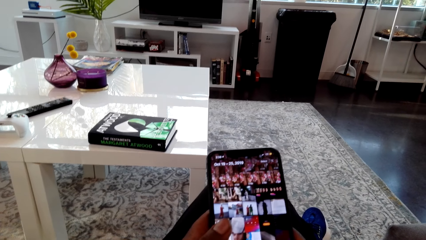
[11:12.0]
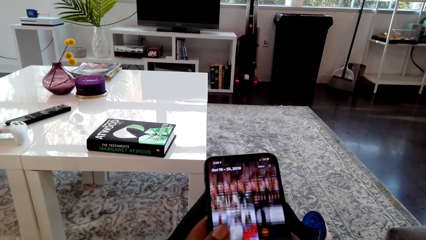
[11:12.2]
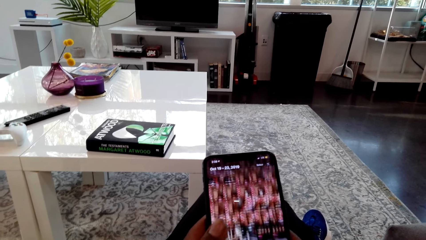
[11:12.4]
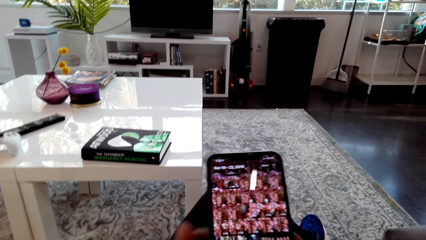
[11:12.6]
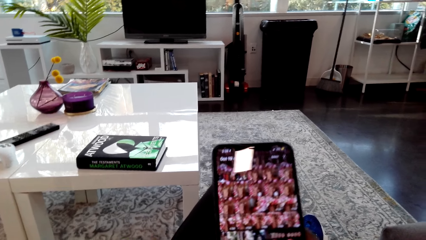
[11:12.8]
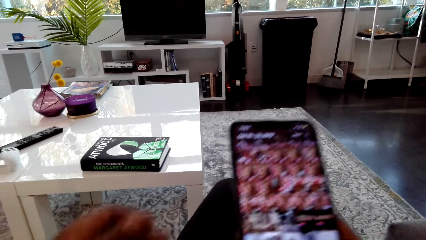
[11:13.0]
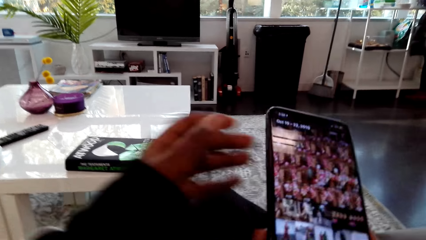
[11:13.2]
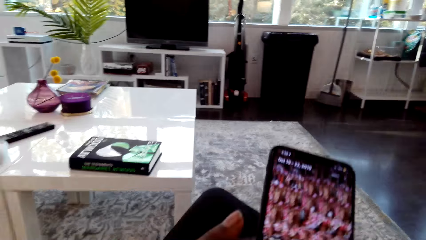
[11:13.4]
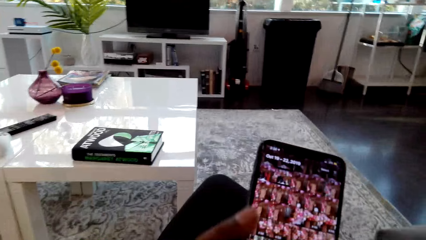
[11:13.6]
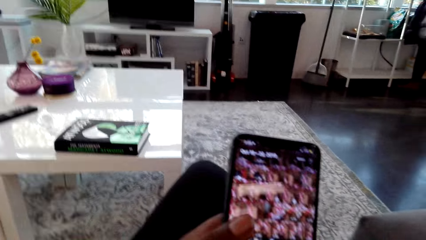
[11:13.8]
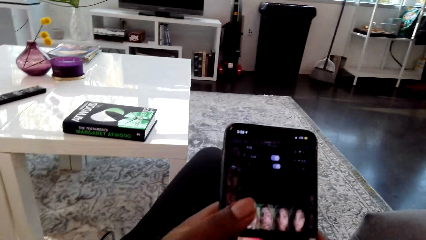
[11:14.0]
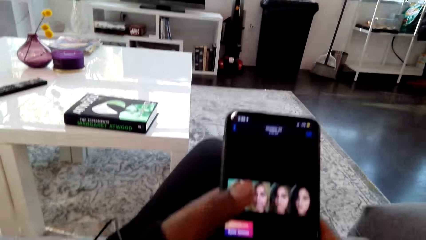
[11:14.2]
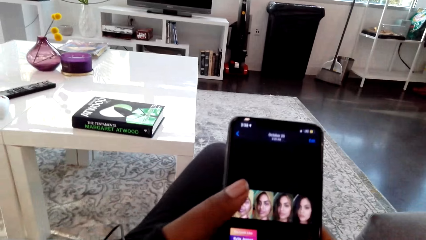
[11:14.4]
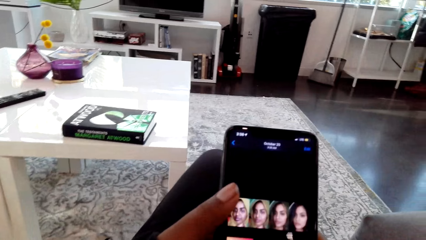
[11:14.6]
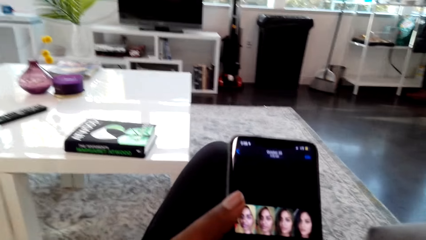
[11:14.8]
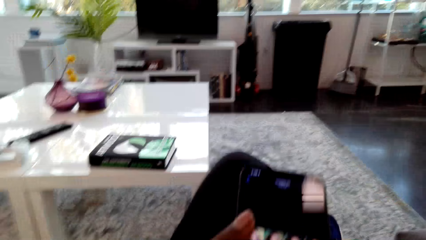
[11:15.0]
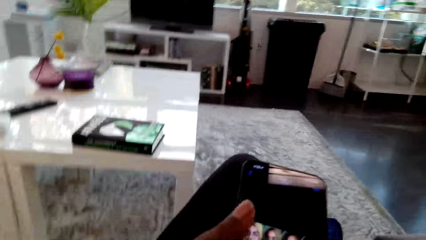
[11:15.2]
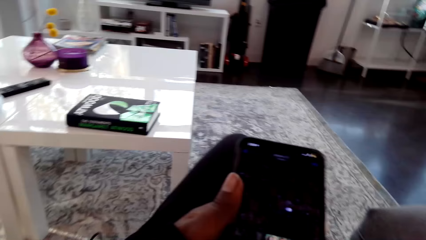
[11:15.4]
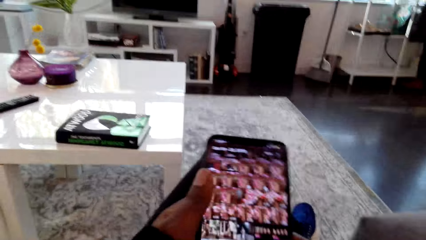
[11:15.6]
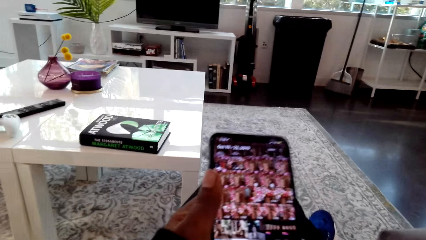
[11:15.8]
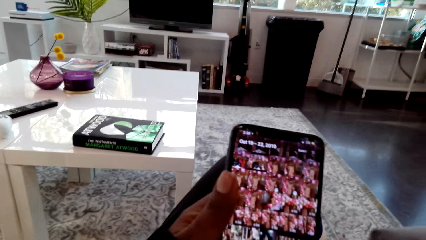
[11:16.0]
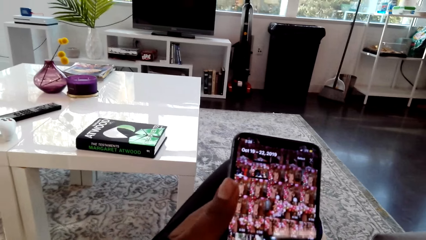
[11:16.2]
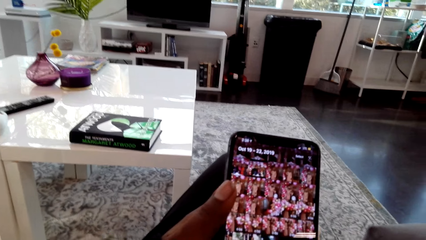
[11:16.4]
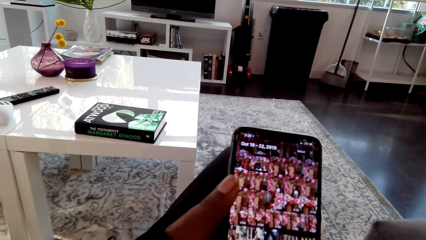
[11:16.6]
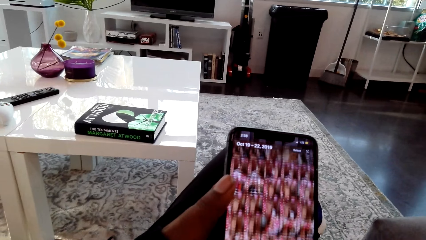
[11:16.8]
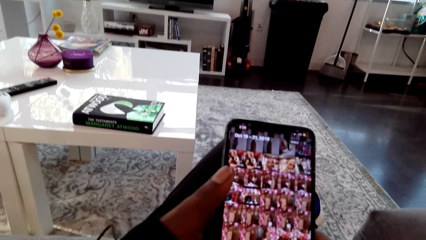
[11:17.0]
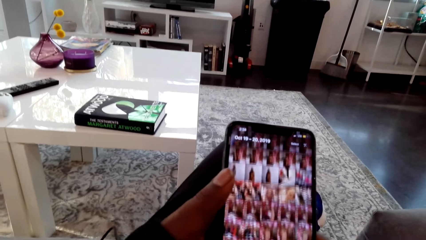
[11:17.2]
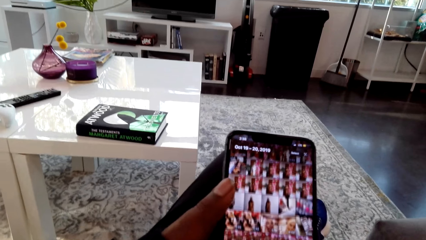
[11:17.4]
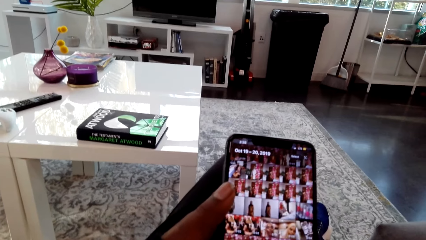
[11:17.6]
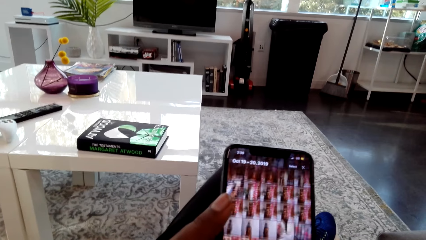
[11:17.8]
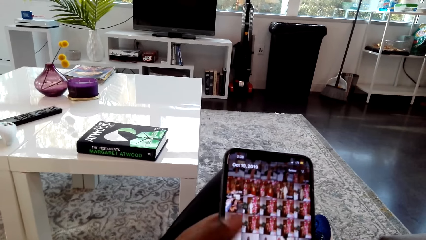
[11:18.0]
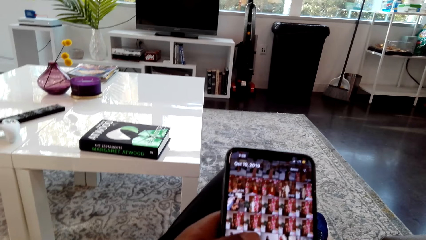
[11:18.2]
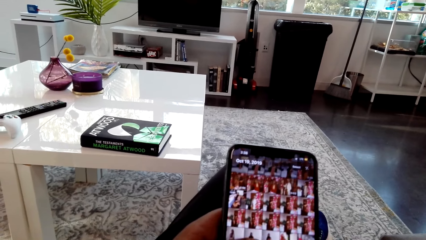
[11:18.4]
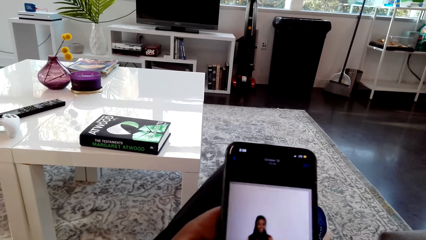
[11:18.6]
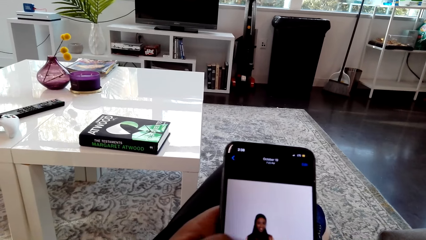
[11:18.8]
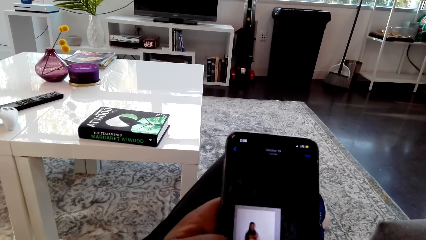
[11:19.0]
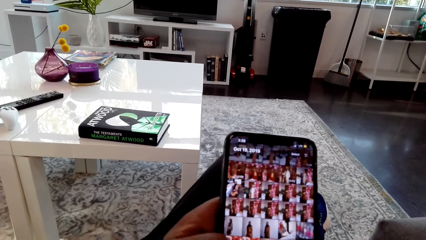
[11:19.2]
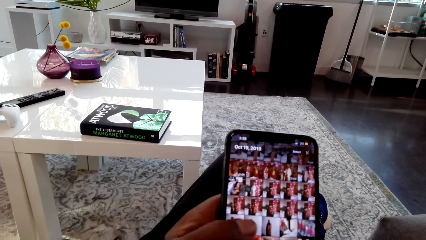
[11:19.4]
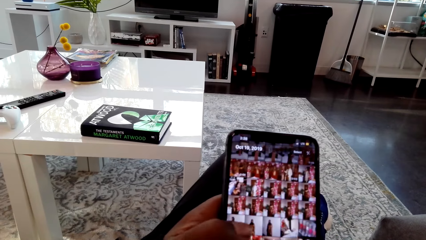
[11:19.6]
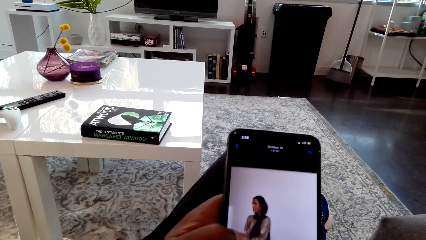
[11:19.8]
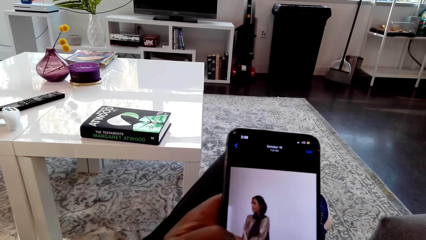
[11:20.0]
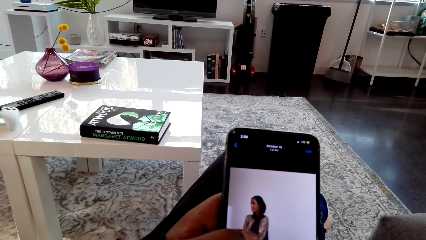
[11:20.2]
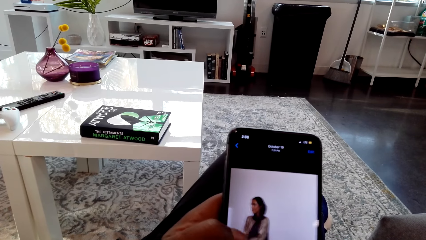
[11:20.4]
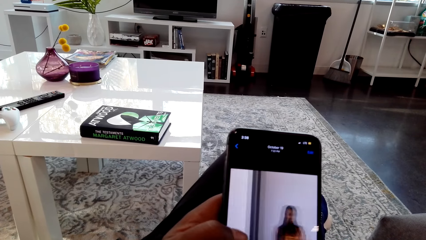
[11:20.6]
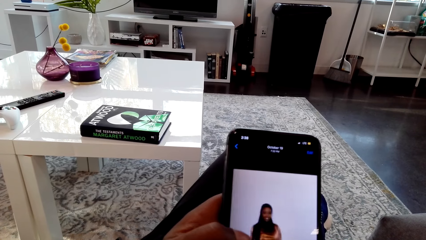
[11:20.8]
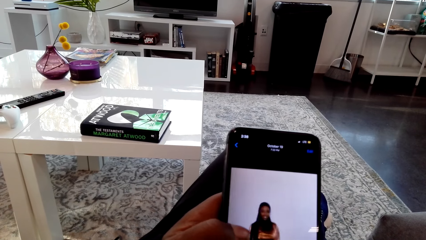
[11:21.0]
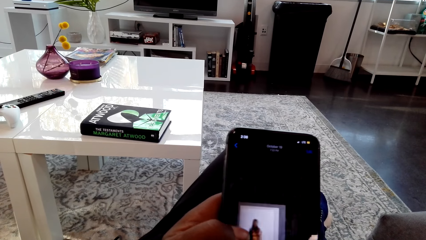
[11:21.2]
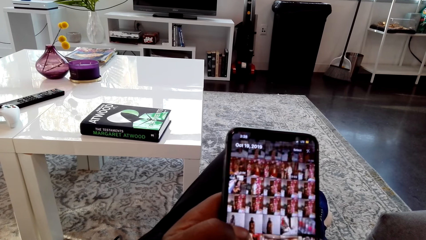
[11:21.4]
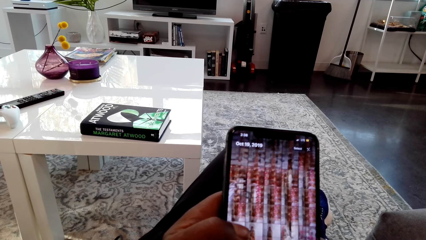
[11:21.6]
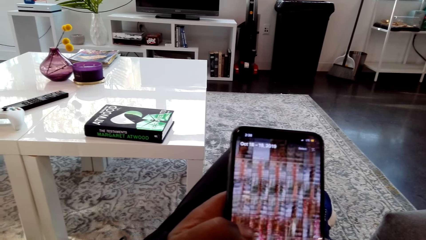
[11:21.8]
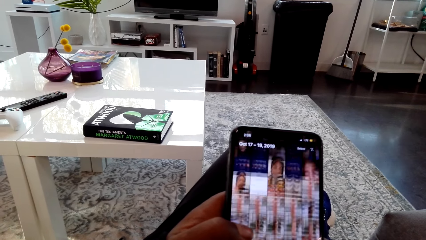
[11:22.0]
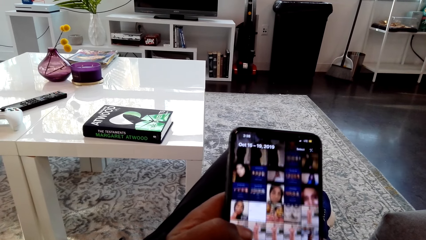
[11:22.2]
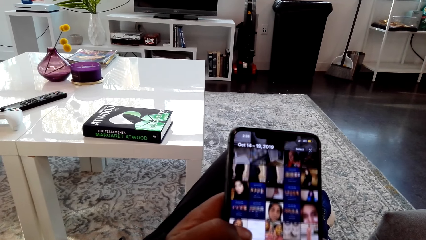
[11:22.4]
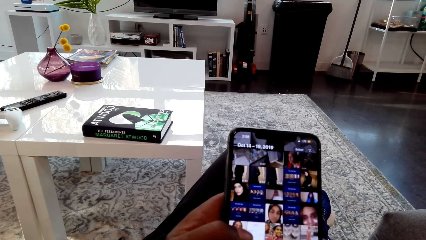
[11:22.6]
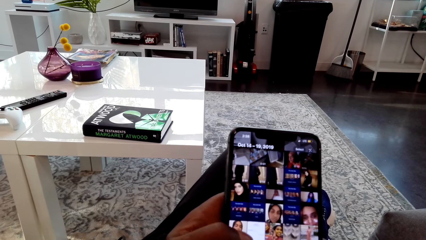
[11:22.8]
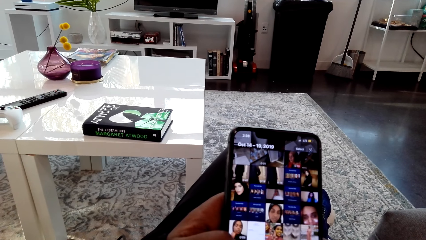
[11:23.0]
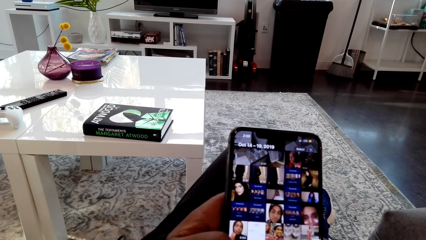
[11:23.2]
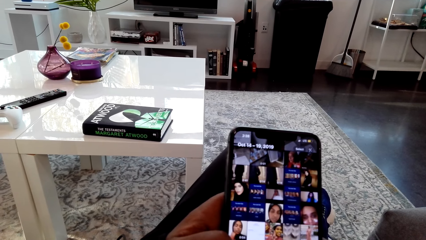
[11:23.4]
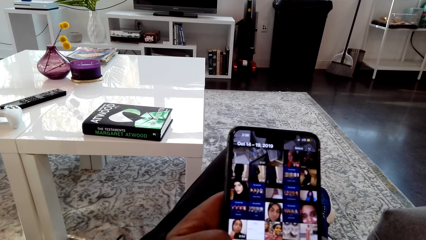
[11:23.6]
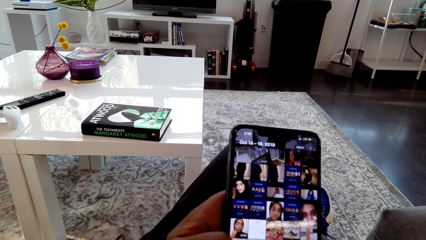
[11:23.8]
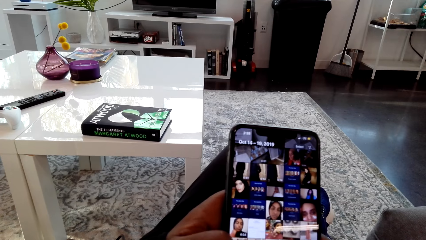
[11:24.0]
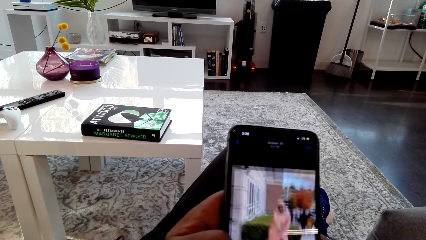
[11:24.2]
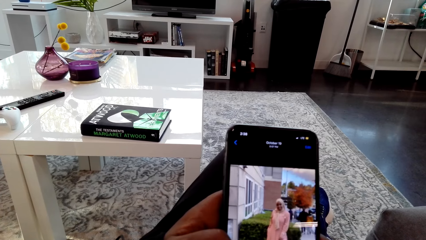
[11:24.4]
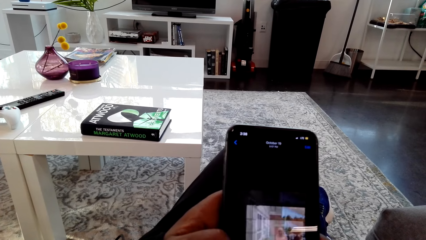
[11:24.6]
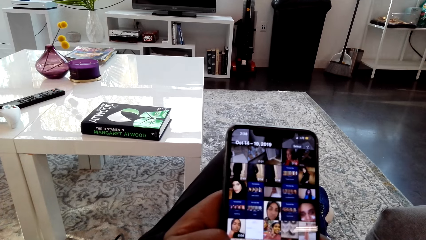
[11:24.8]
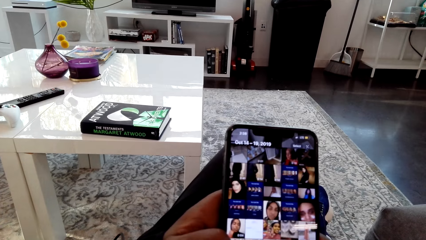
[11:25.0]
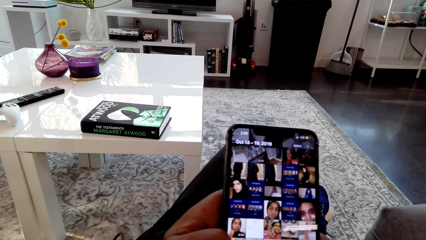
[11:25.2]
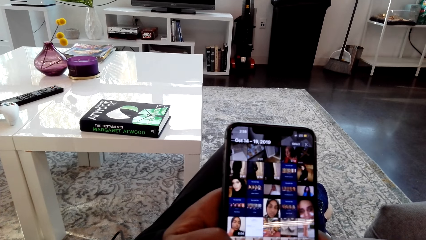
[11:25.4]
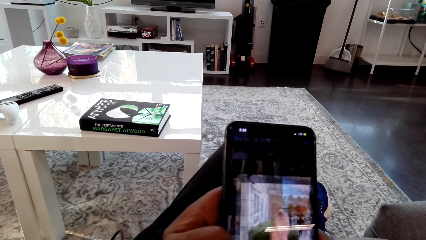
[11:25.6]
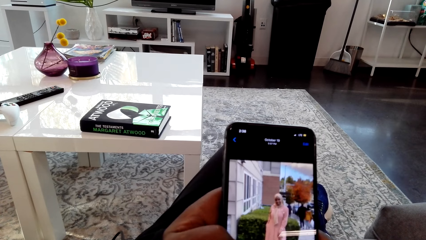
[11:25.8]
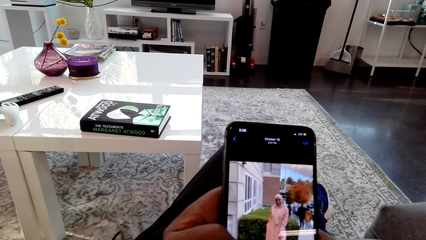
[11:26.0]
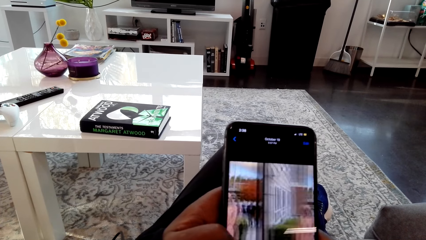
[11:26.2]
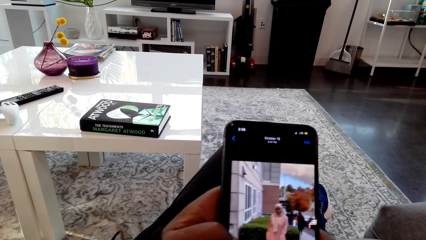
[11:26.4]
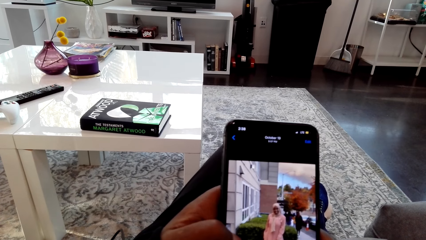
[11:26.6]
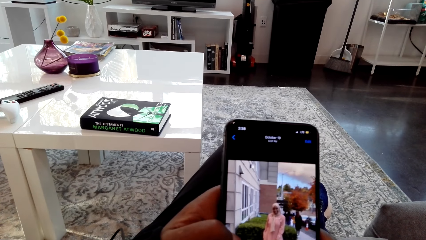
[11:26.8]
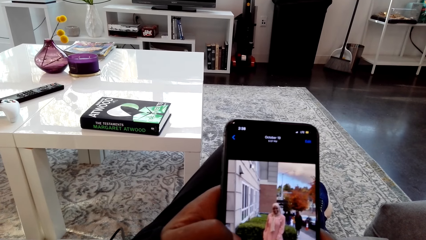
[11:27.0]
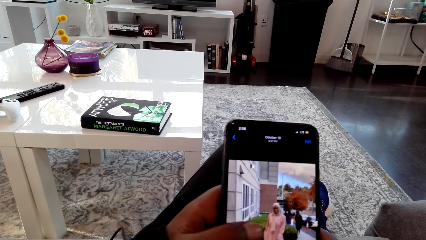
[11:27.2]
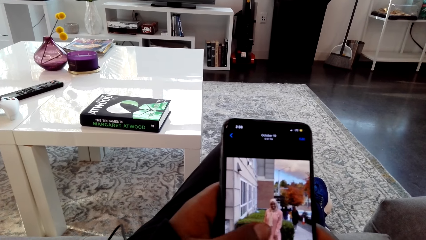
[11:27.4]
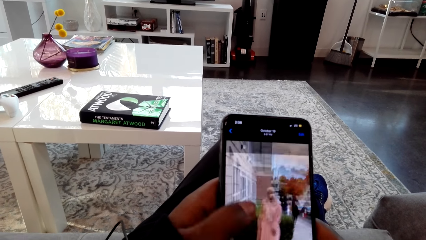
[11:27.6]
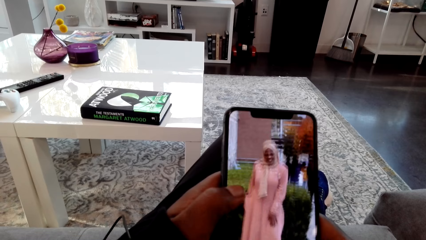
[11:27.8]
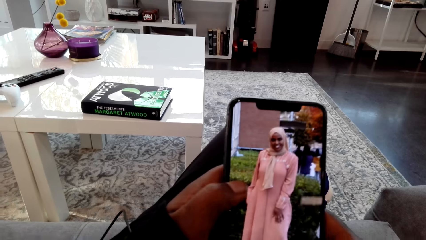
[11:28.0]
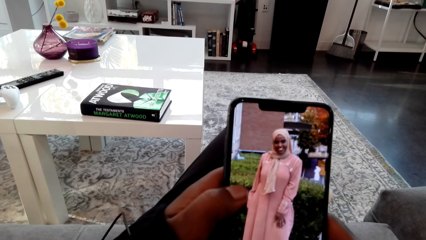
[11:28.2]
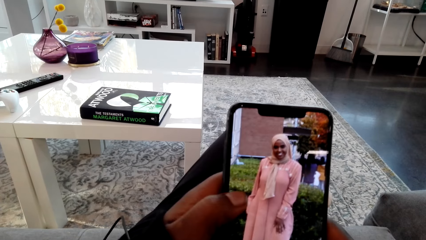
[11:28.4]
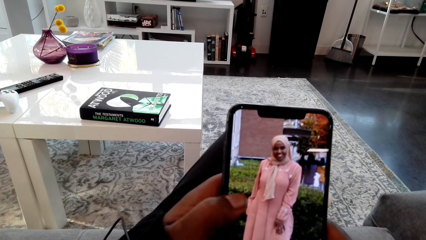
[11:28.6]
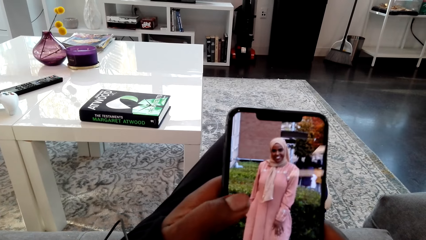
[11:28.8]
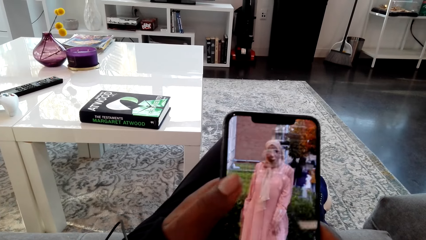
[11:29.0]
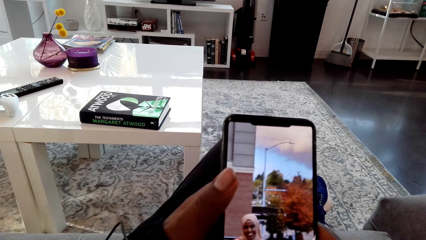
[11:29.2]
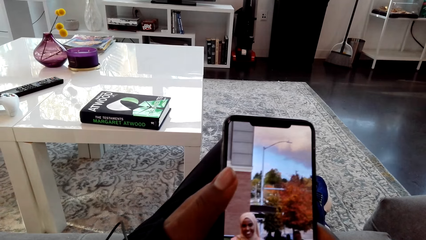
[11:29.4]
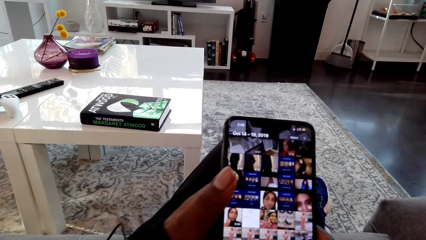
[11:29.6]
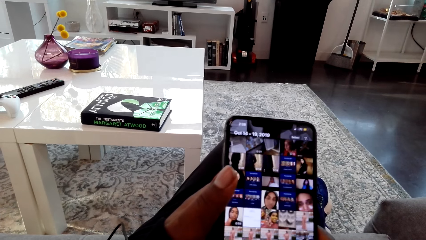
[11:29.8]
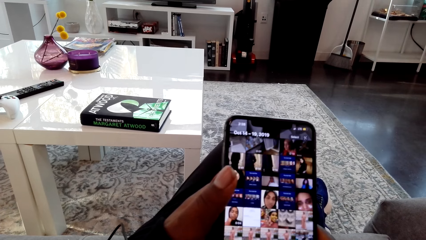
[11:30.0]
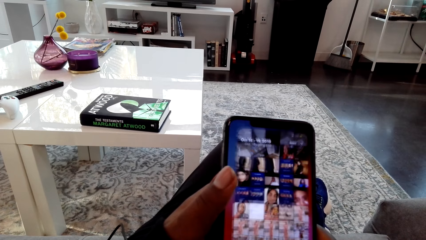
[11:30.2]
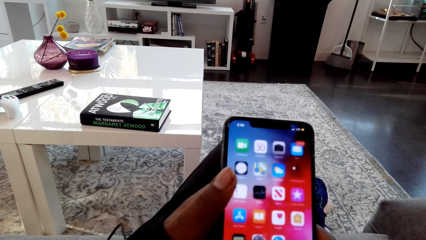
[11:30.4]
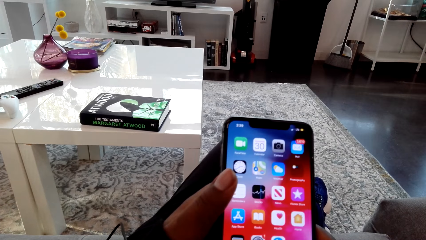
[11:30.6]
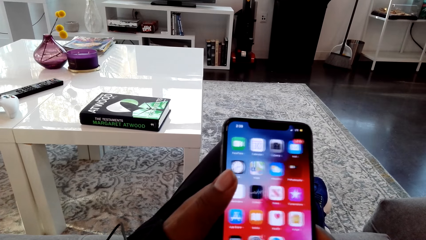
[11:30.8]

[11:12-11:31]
A woman talks to the camera wearer. The camera wearer talks to the woman and looks at the phone screen. They look at the phone screen again. They touch the phone screen with the left hand thumb. They look at the phone screen and talk to the woman. They look at the phone screen and touch the phone screen with the left hand thumb.
